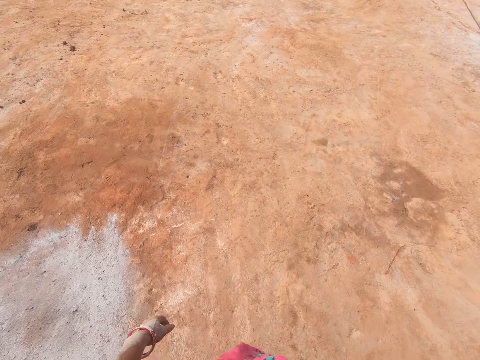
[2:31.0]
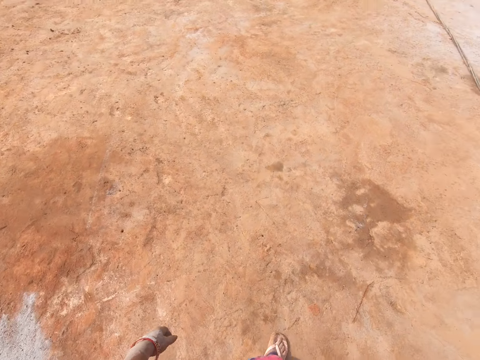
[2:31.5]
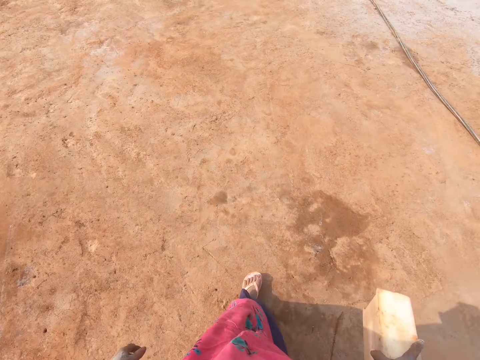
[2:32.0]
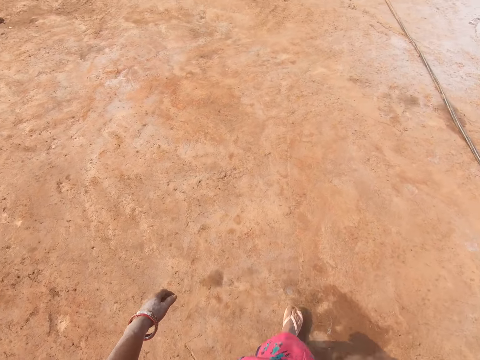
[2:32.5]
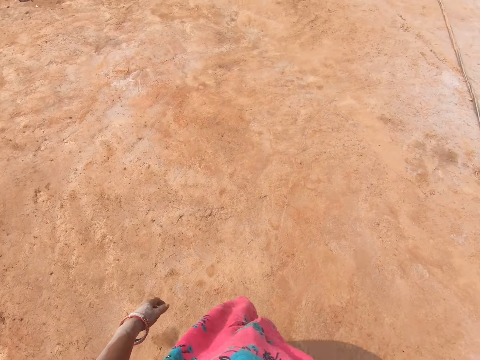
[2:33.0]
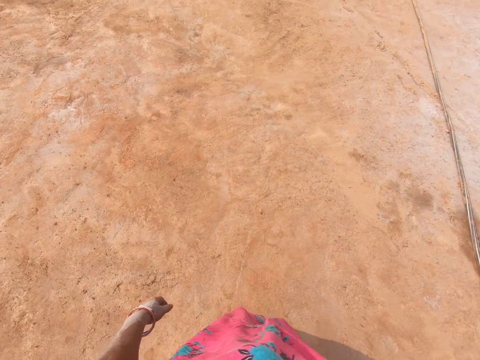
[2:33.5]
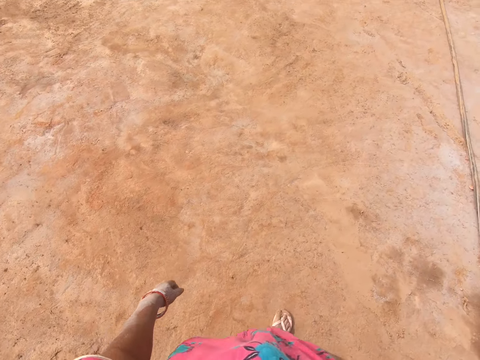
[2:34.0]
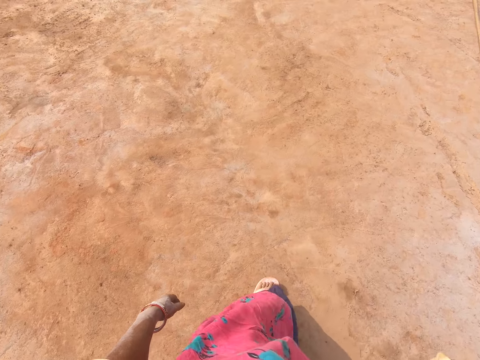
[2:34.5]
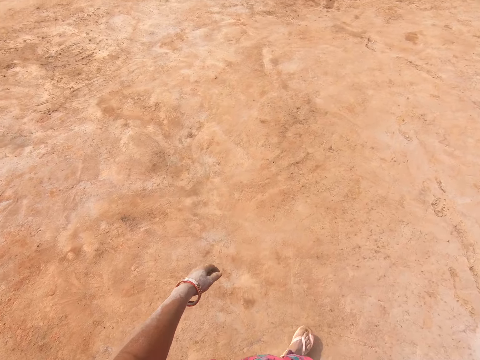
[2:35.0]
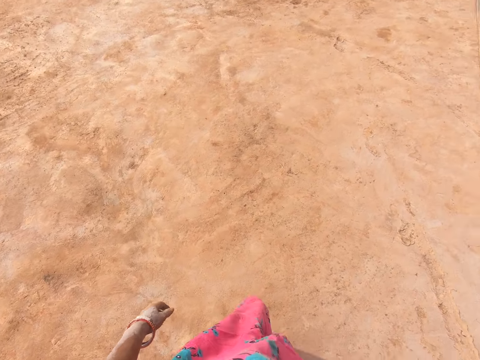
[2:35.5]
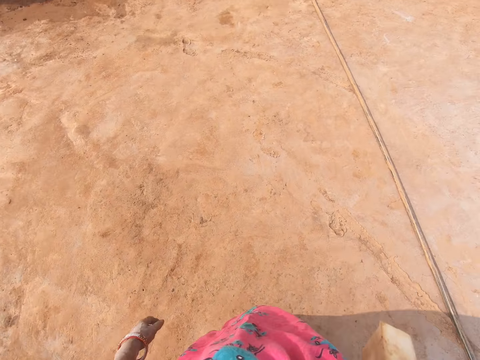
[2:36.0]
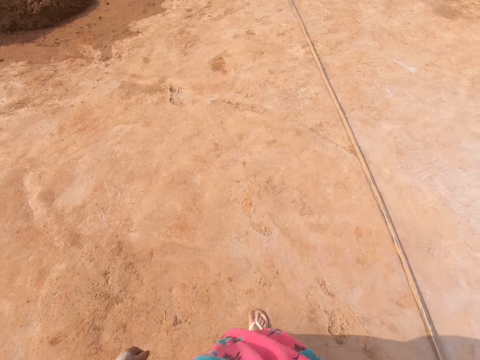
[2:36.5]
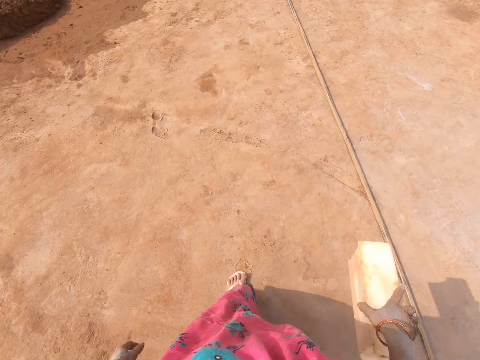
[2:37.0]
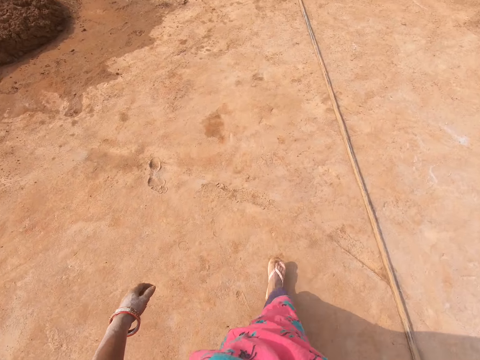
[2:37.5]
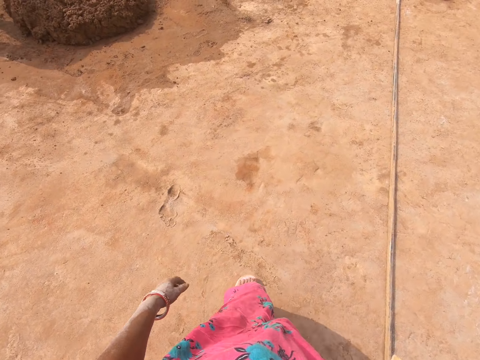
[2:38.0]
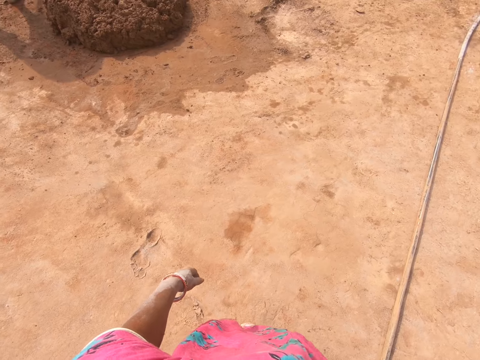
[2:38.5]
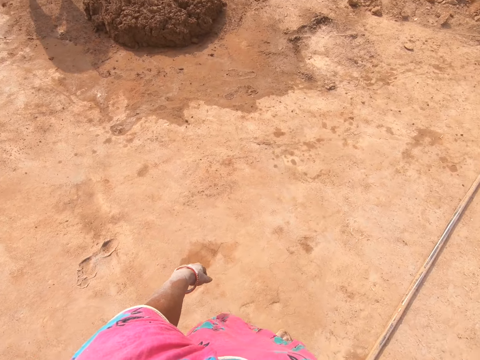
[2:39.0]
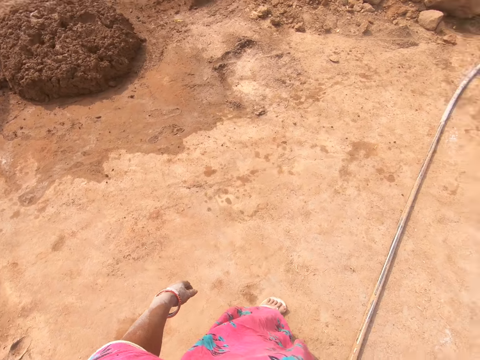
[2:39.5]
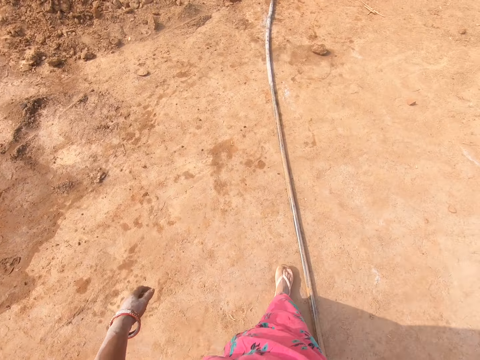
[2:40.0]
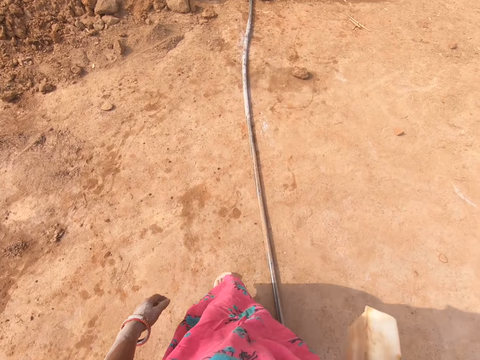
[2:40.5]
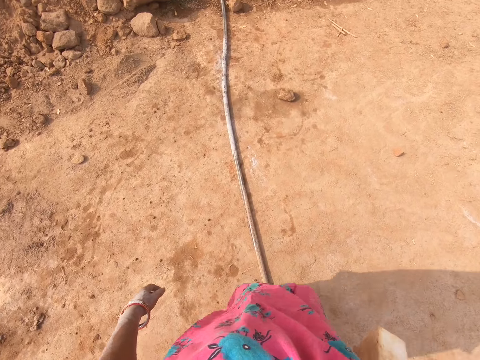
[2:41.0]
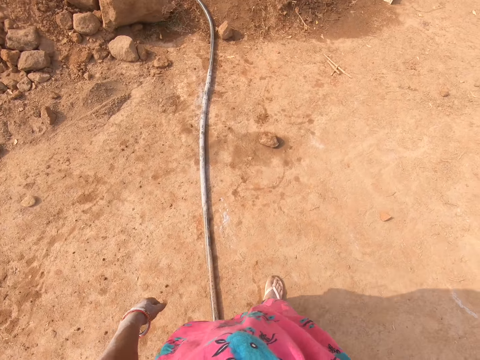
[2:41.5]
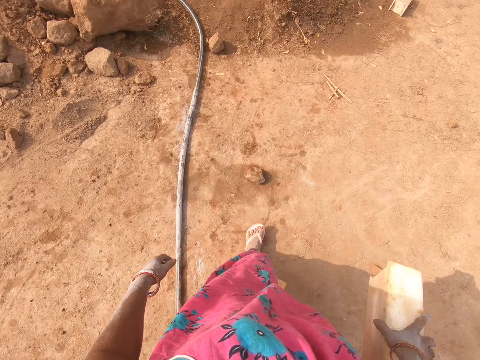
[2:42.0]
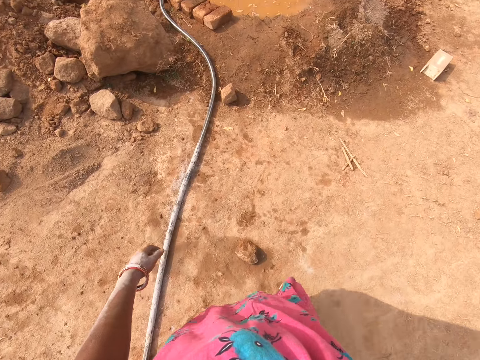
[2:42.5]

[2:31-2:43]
The camera wearer looks around.

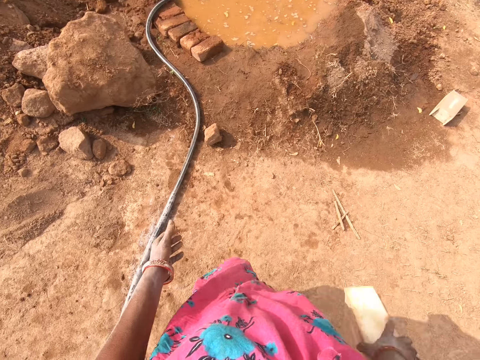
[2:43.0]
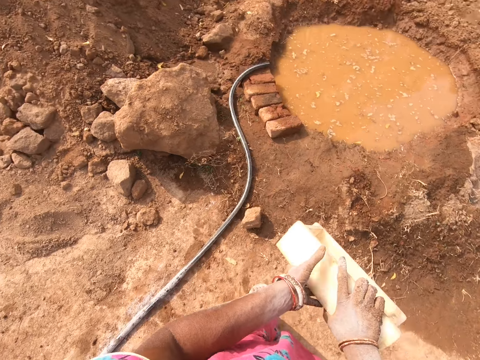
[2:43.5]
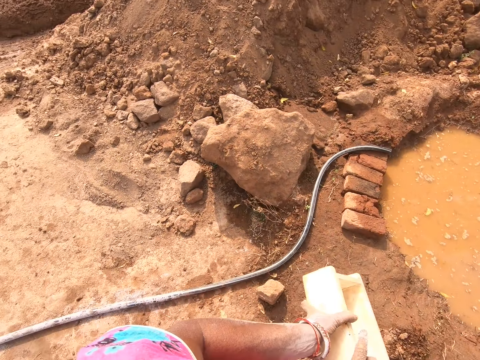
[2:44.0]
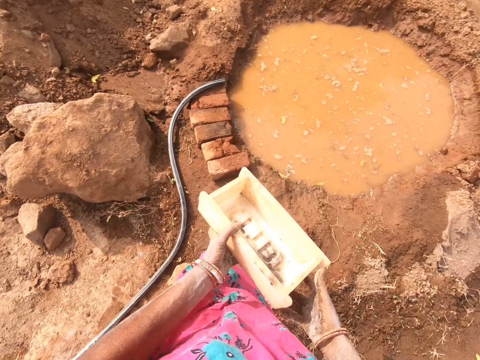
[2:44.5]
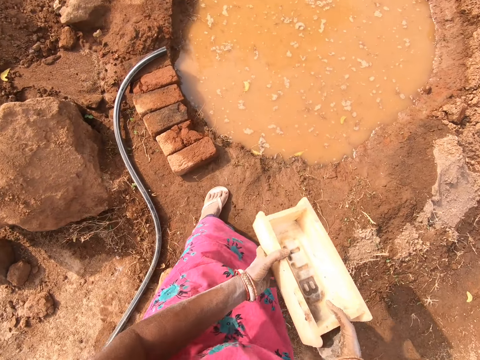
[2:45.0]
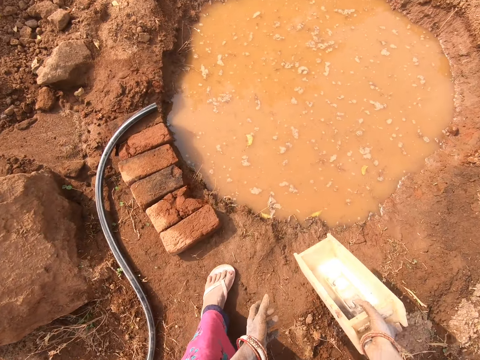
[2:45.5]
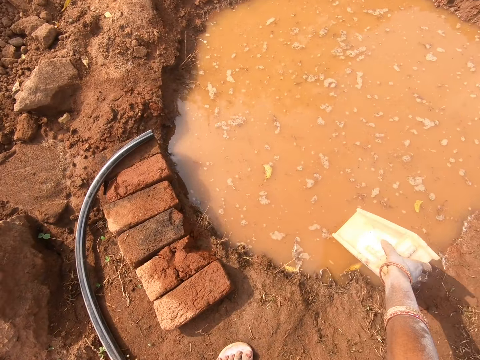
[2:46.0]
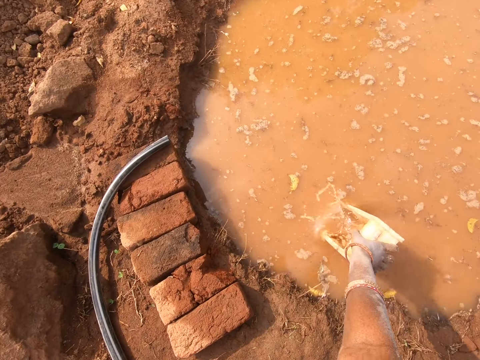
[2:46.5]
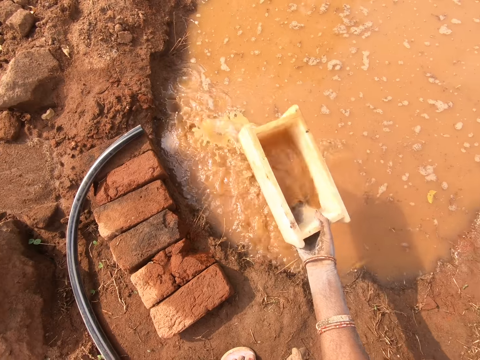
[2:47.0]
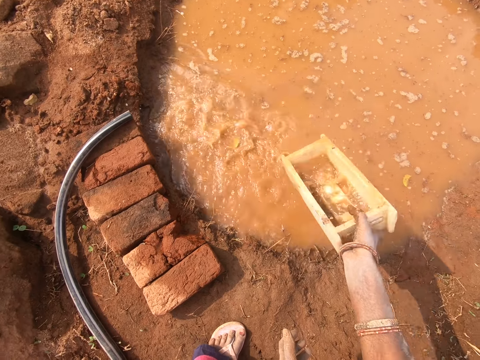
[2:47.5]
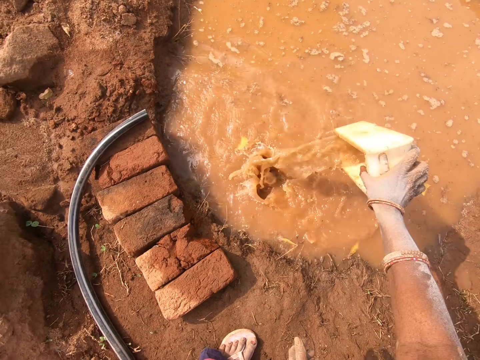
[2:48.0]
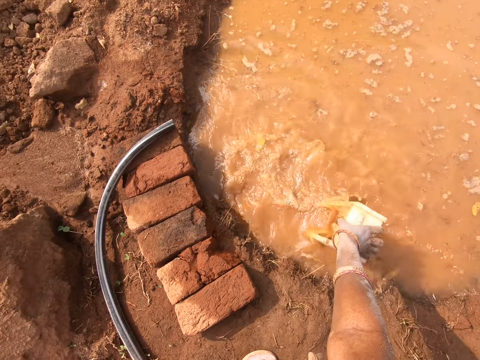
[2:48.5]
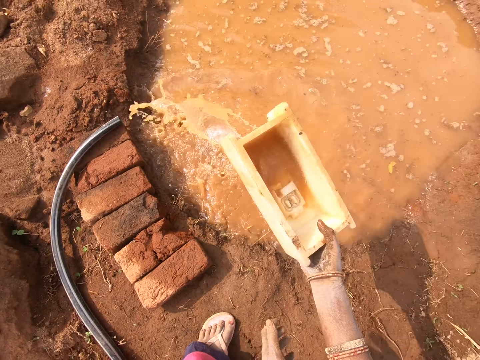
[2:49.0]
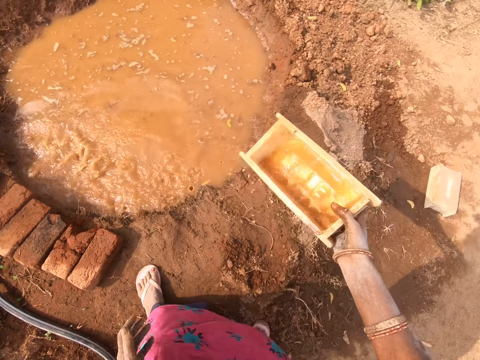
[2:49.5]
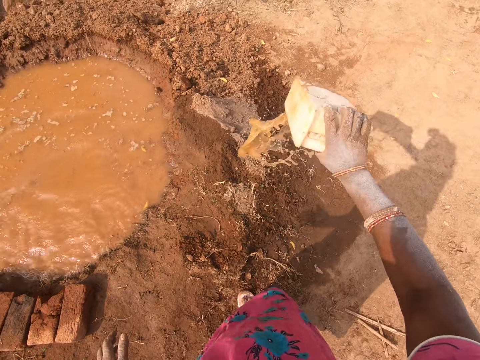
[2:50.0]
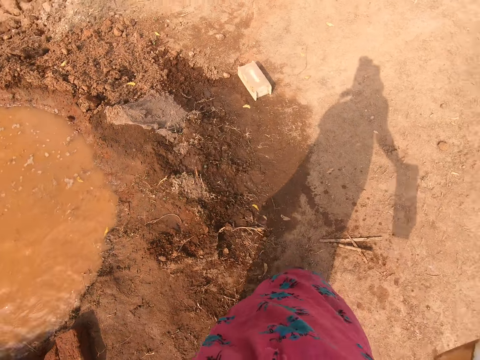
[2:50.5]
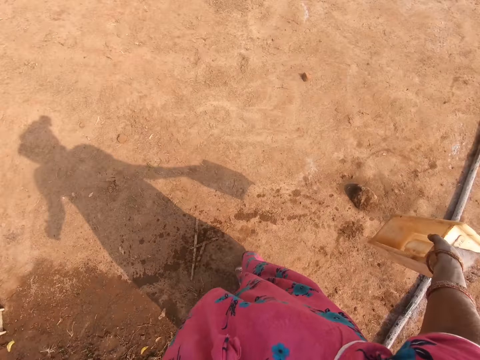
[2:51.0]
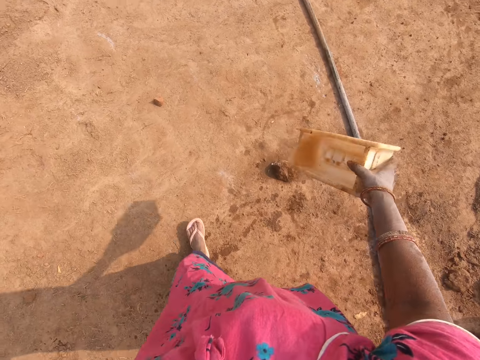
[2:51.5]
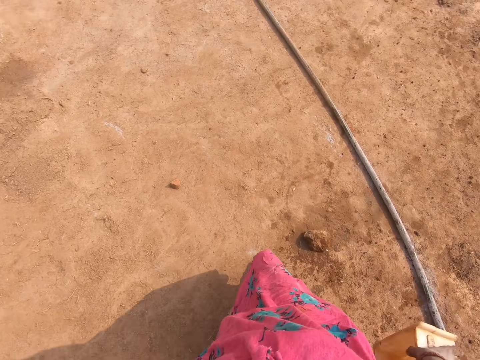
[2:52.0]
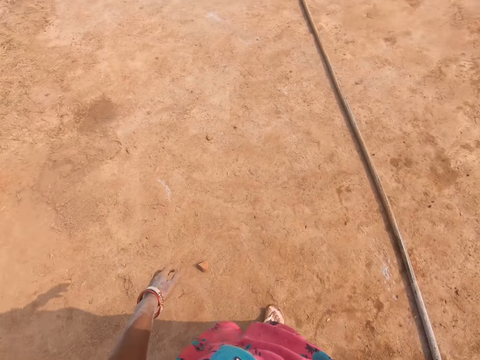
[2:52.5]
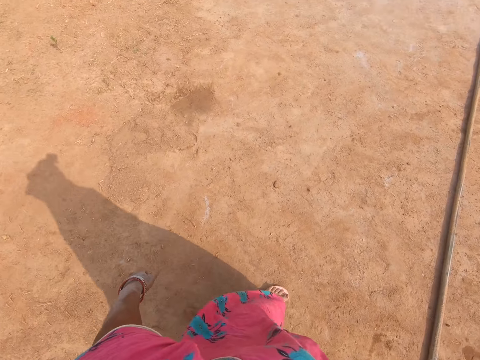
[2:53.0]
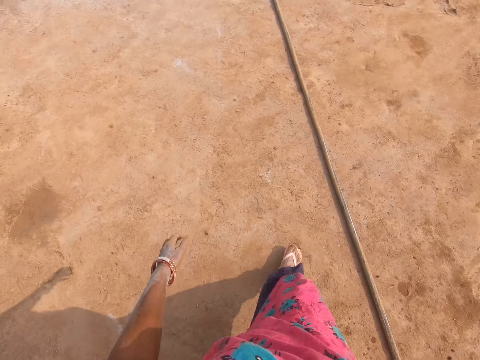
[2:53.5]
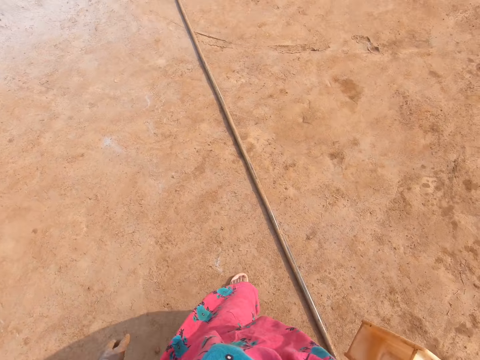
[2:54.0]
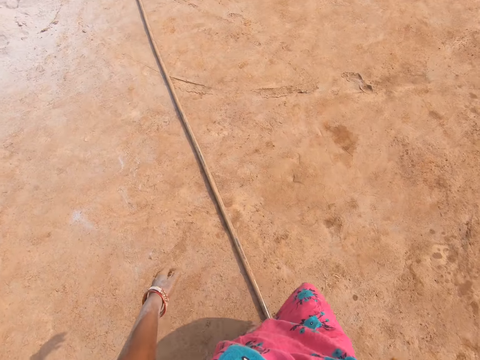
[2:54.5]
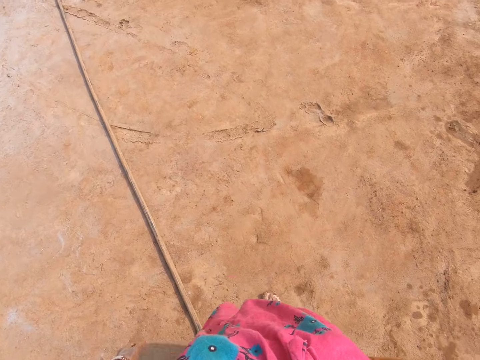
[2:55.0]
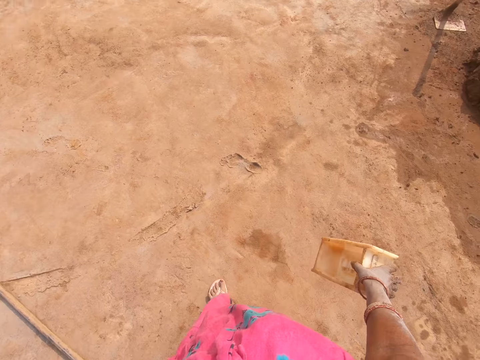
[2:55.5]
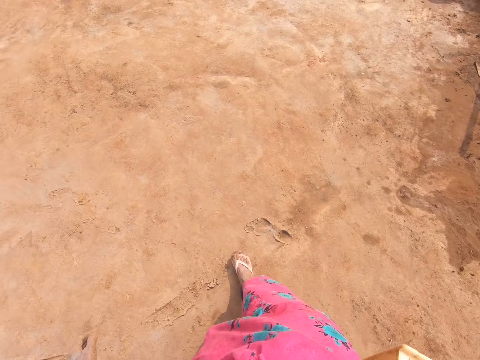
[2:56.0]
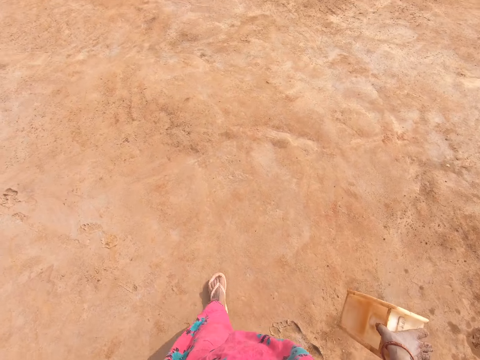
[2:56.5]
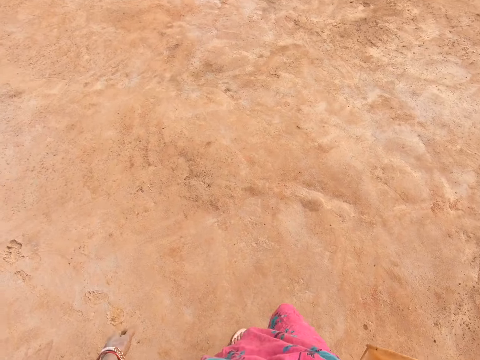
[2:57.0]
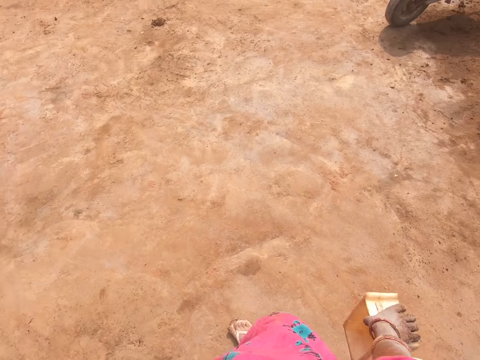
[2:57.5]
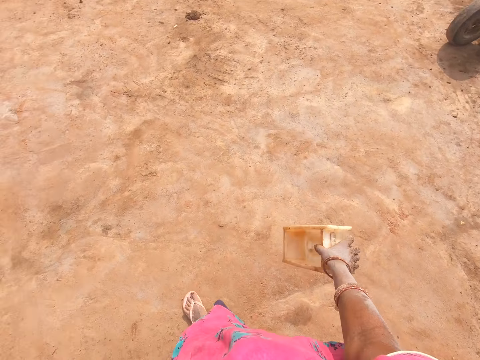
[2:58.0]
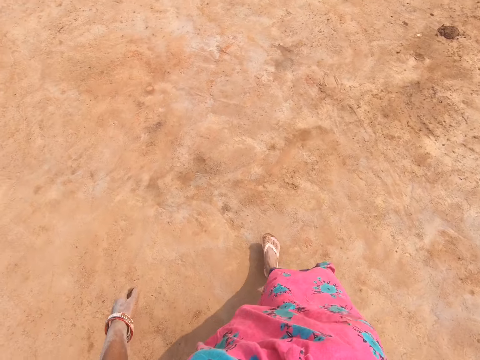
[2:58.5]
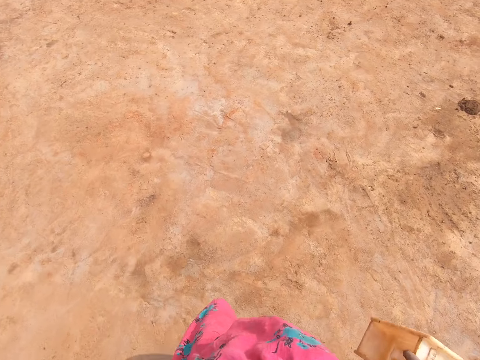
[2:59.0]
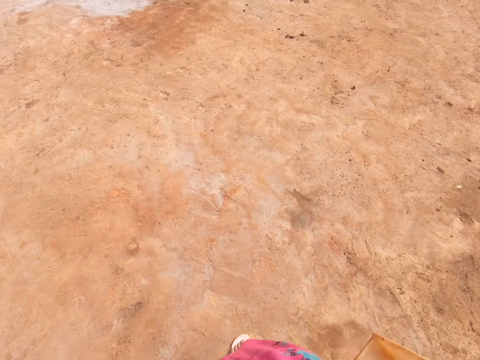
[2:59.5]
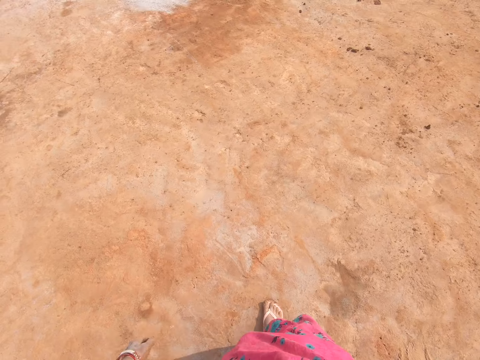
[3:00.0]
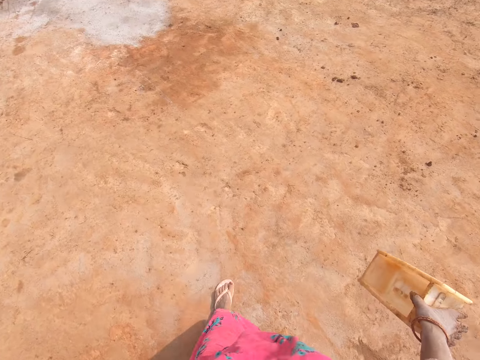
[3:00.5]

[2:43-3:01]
The camera wearer bends down. They fetch water with the brick mold and wash the brick mold. They pour water from the brick mold. They fetch water with the brick mold and wash the brick mold. They pour water on the ground. They walk around with the brick mold on the ground.
